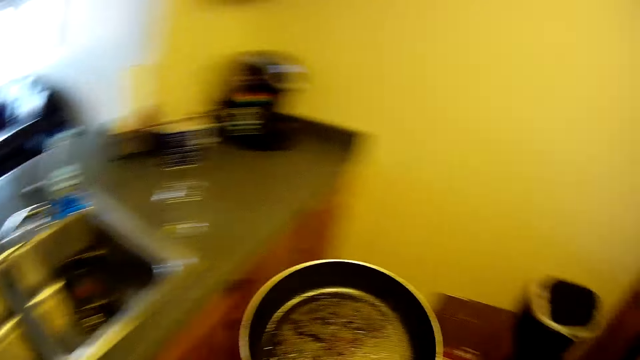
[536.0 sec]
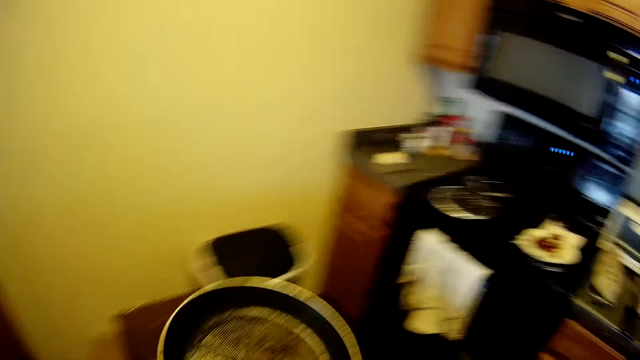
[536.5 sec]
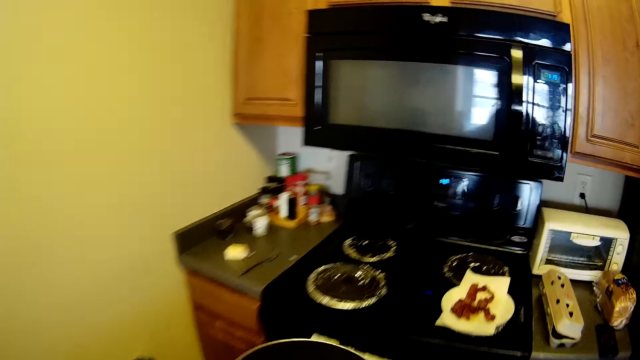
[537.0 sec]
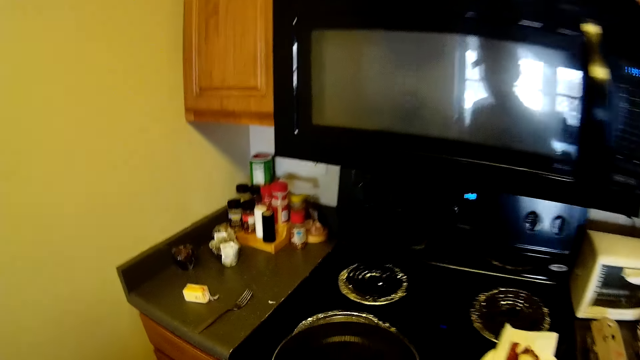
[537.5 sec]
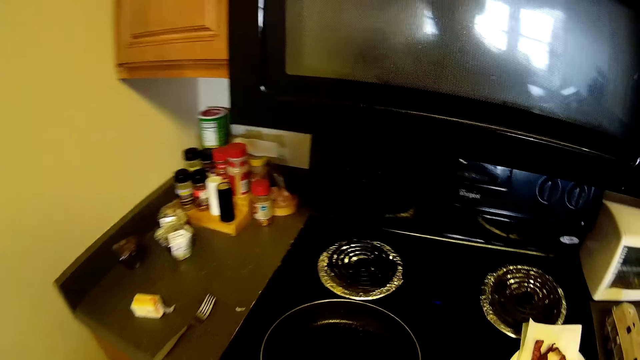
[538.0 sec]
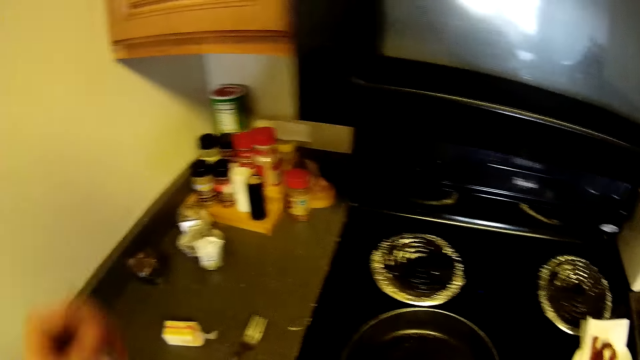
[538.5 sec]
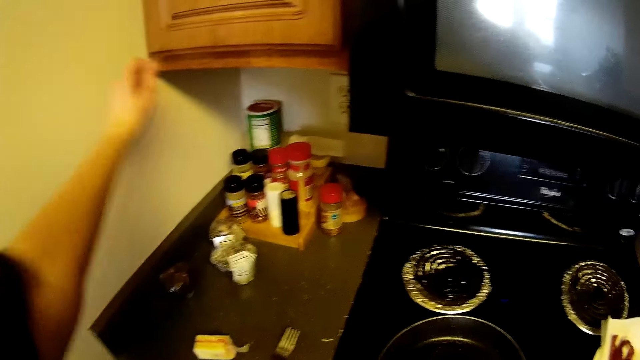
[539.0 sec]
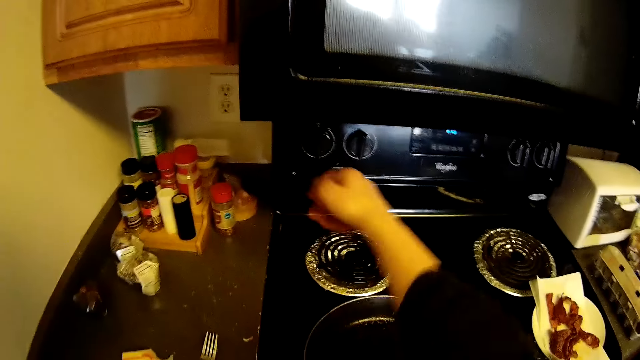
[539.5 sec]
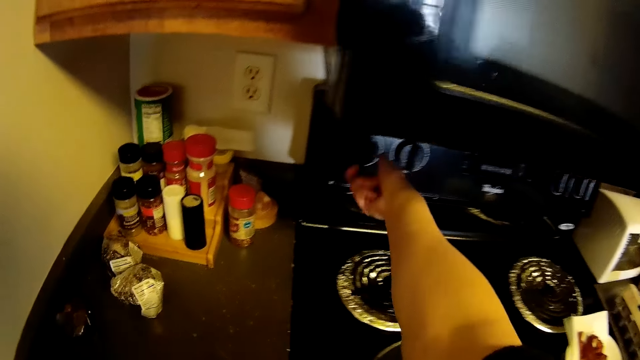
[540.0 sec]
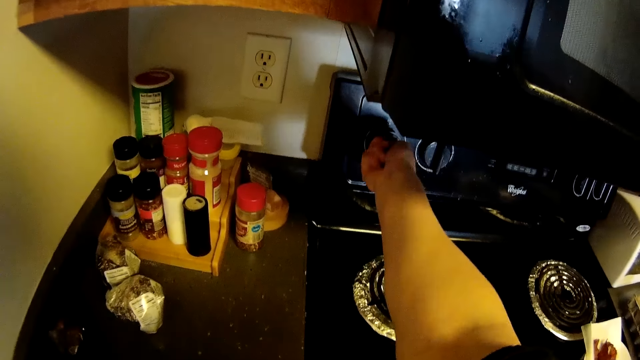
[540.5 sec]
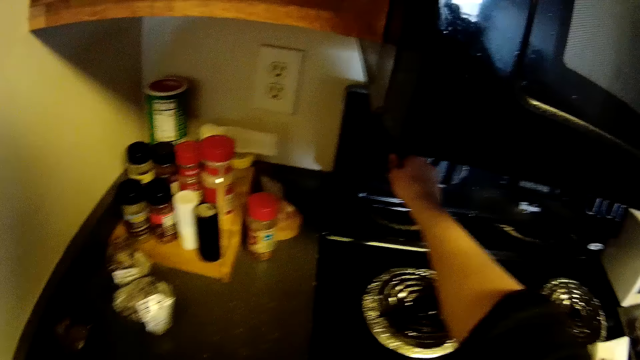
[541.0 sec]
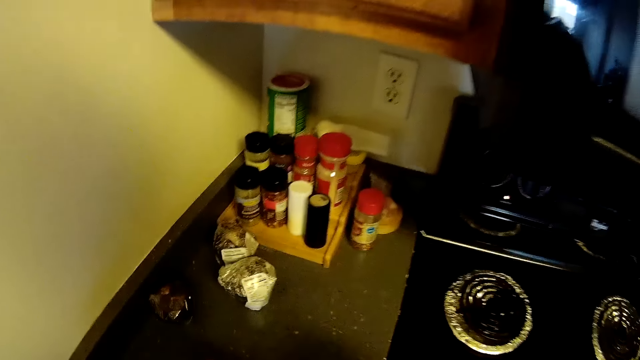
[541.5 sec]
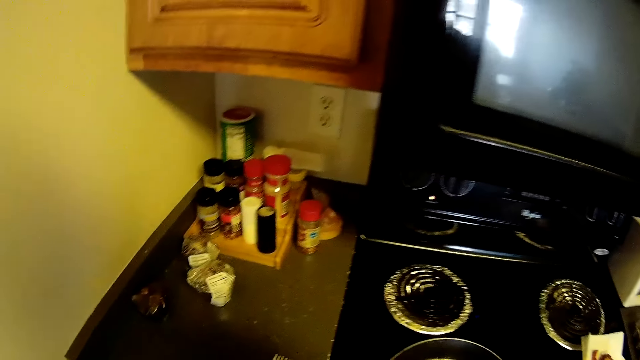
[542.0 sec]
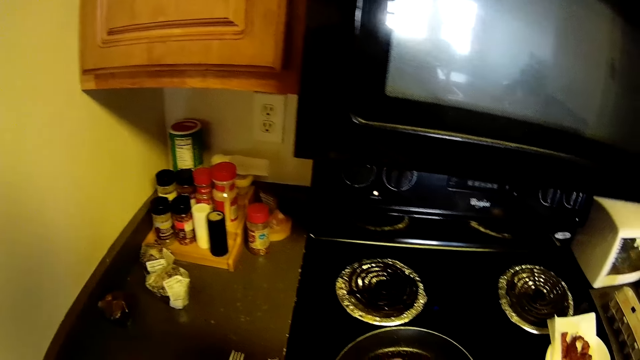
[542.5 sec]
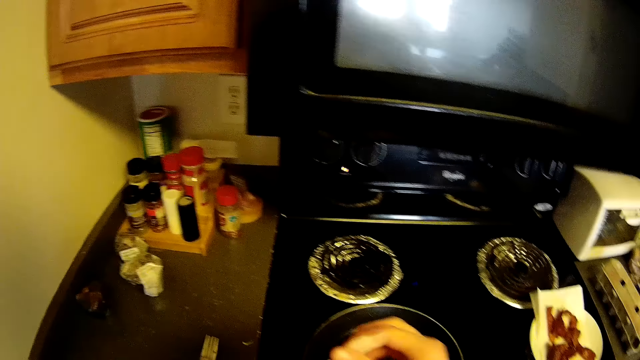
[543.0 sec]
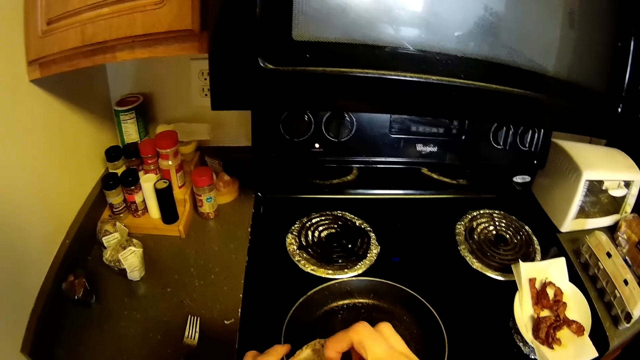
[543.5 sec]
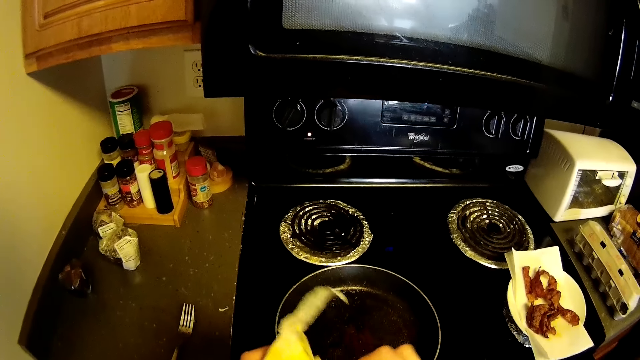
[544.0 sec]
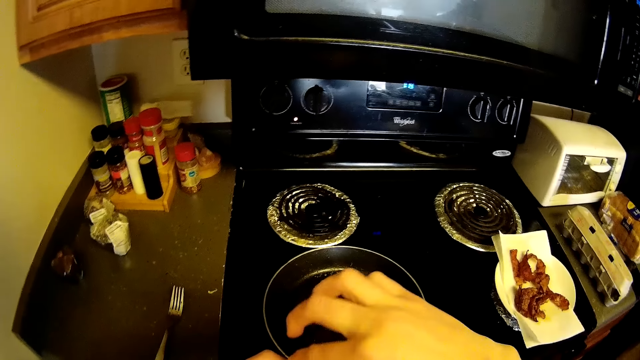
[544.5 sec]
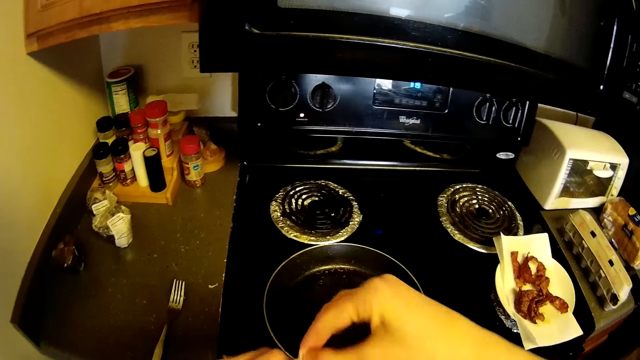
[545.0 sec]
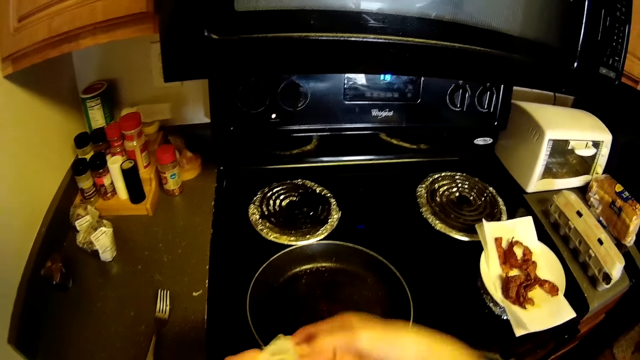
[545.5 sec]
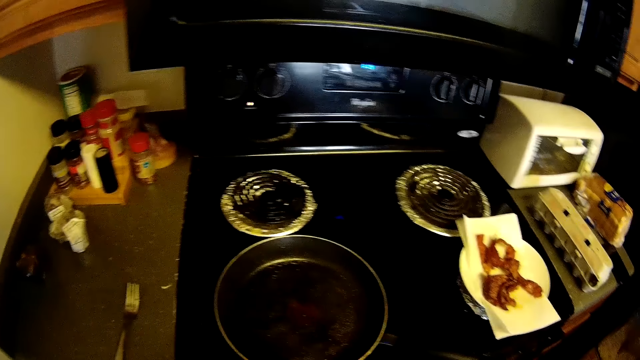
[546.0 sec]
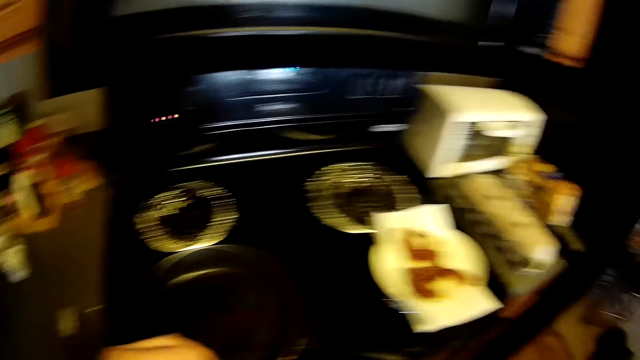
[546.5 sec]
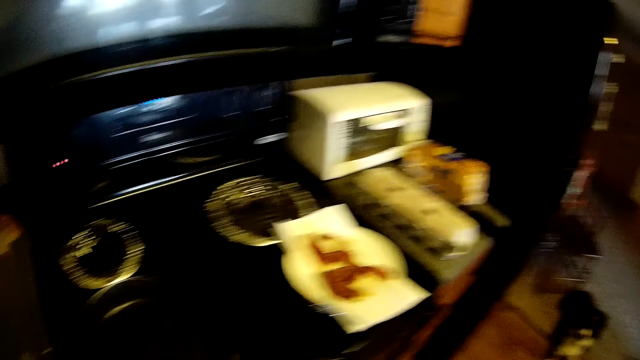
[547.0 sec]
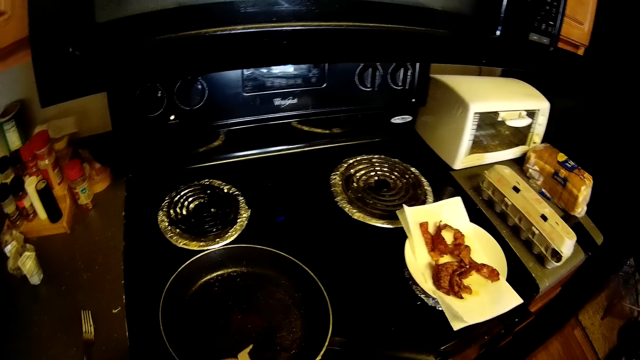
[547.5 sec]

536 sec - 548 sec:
The camera wearer walks. She places the frying pan in her right hand on the cooker. She adjusts her sleeves with both hands. She operates the cooker's control knob with her right hand and turns on the gas cooker. She opens the nylon of the cube of oil or margarine paper with both hands.

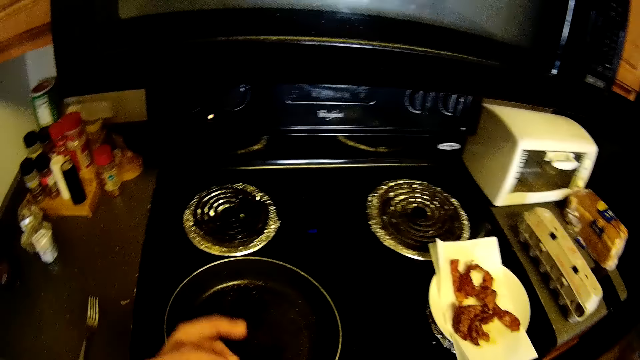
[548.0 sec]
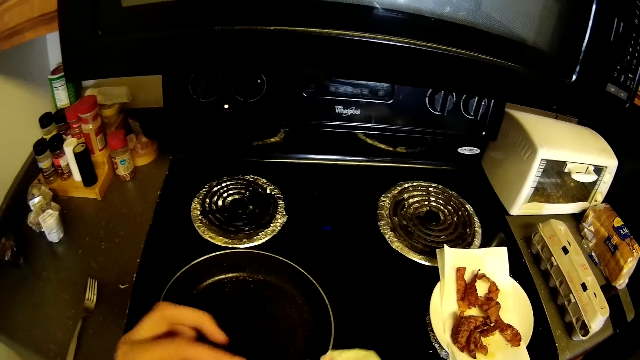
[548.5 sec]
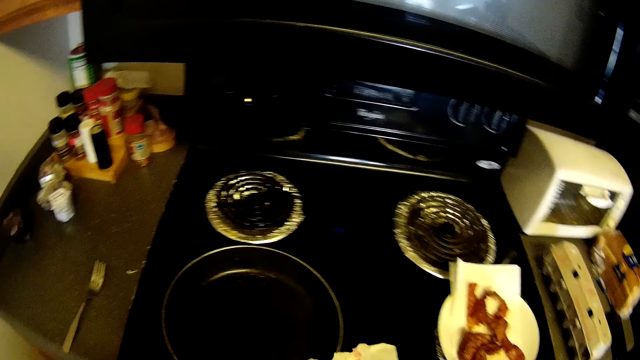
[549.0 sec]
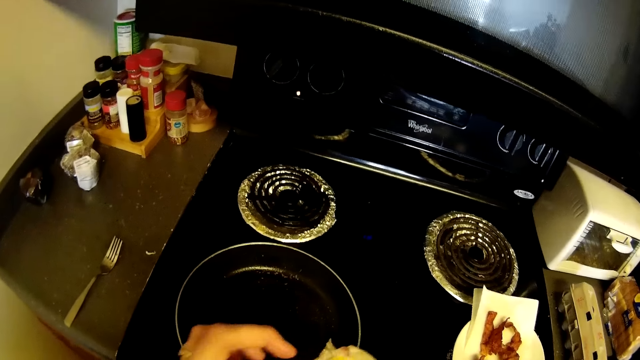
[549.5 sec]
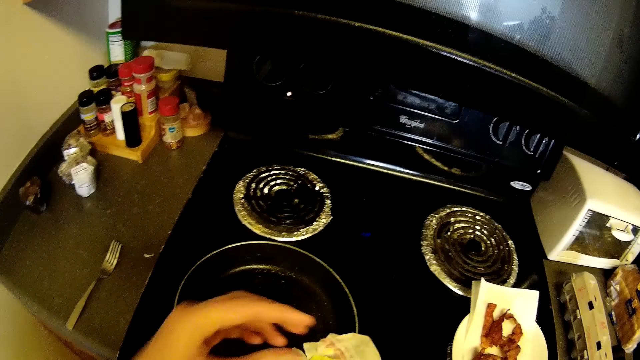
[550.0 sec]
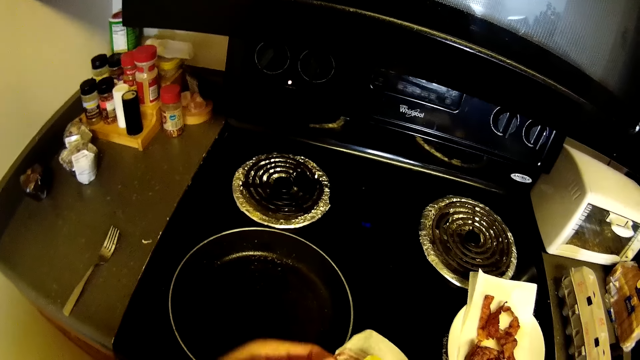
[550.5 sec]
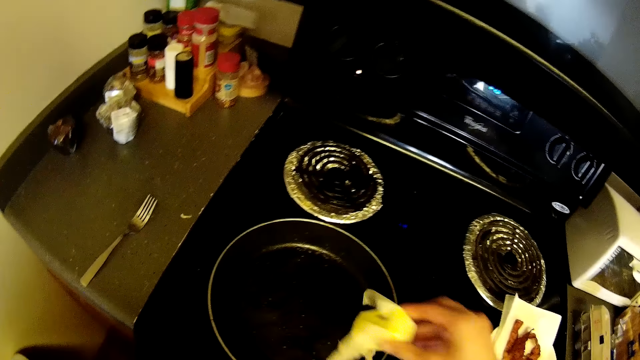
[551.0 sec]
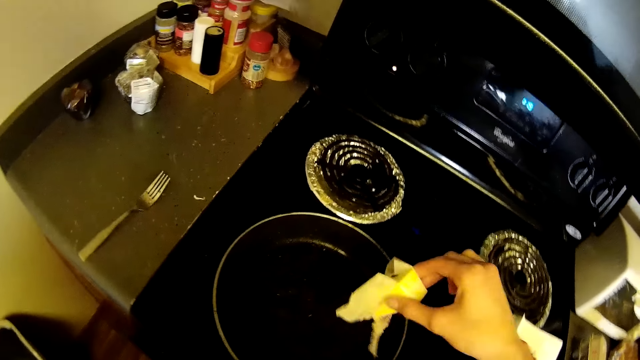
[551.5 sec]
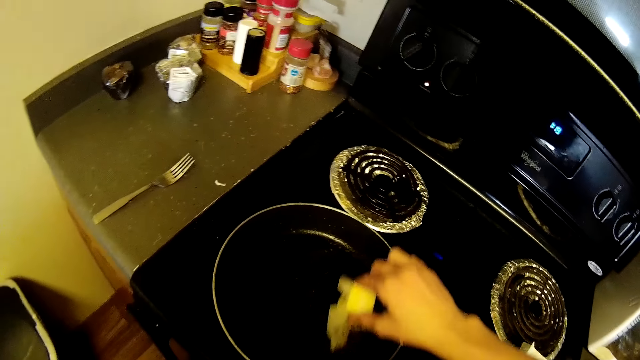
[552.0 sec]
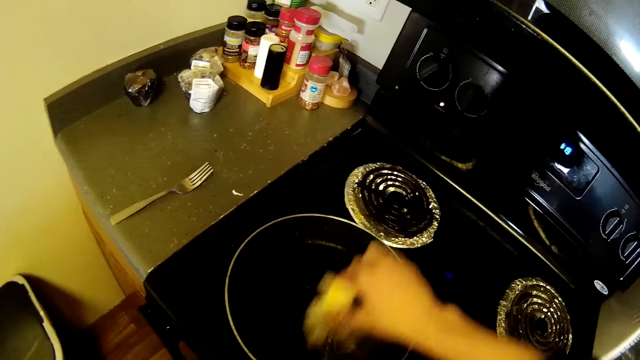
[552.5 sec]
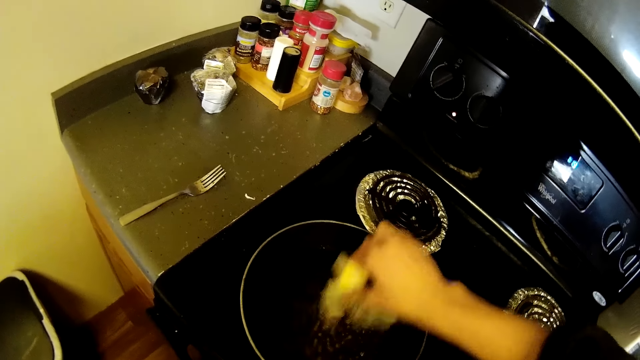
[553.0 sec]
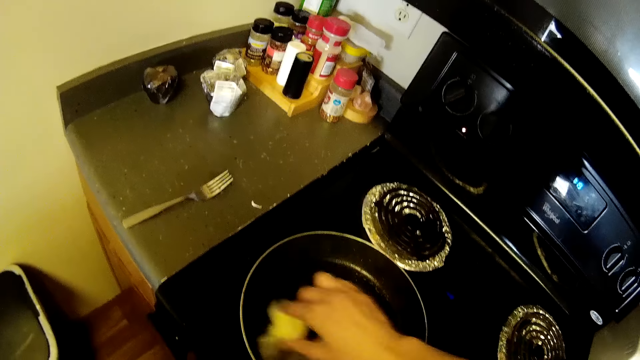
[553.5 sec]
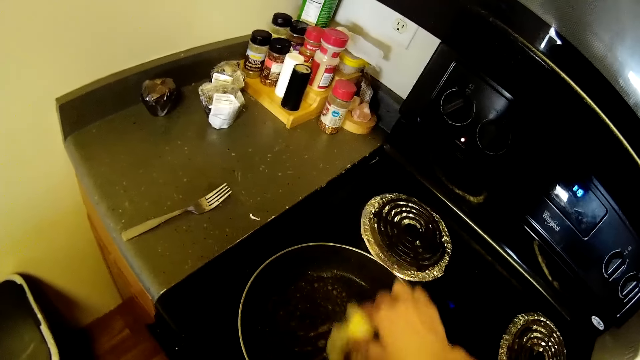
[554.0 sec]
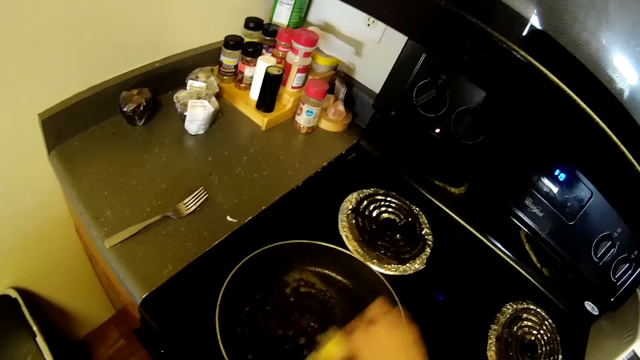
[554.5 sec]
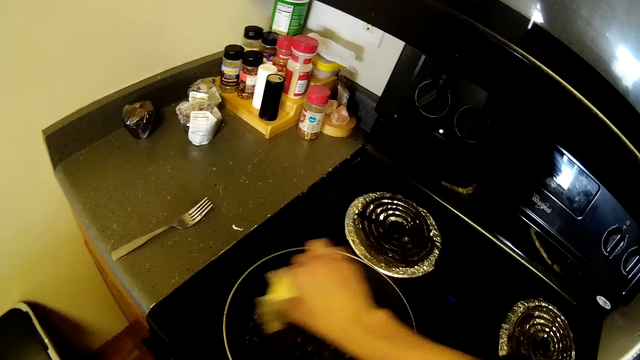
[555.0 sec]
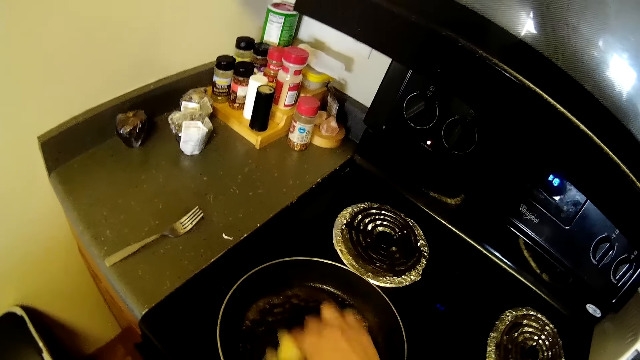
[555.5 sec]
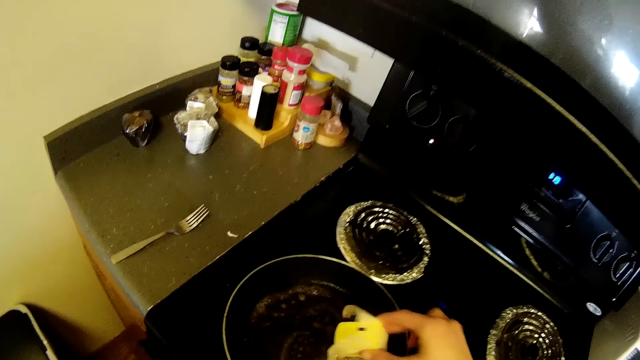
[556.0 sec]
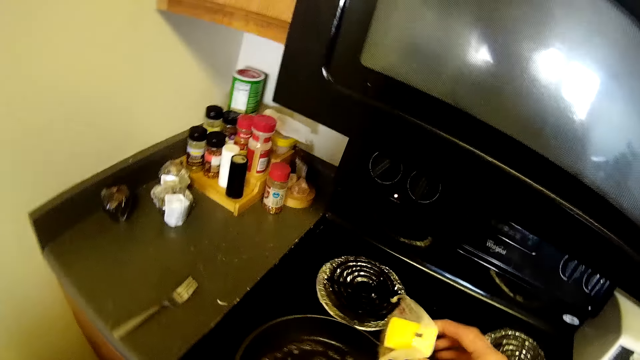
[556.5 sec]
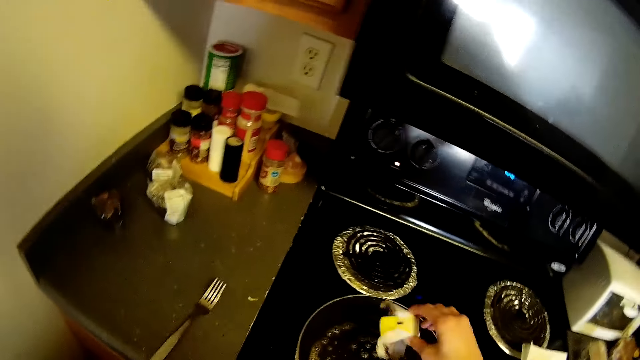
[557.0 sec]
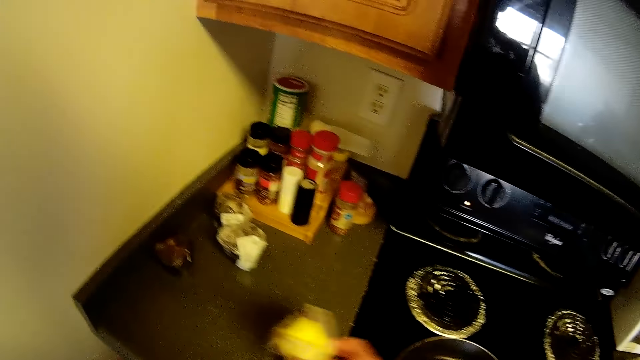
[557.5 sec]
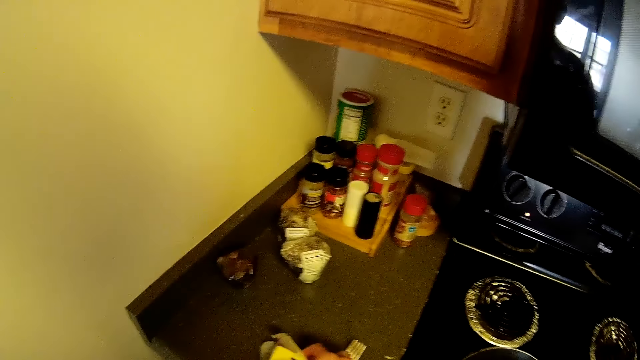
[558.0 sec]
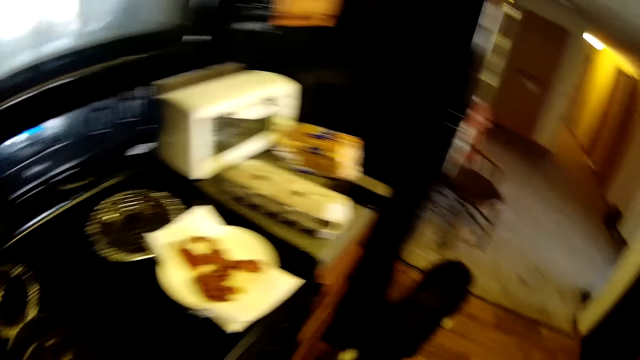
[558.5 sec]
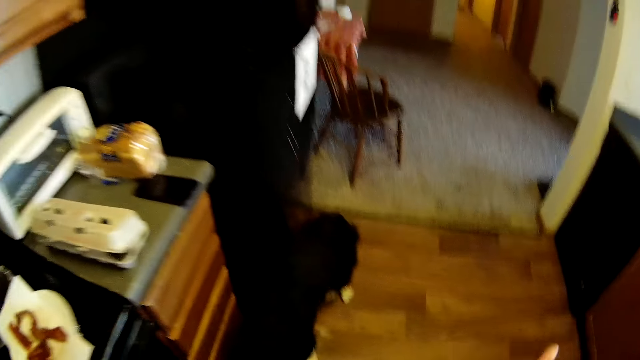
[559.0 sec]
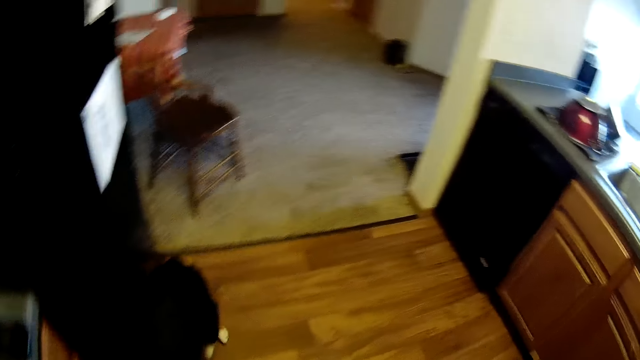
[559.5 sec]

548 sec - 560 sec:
The camera wearer wipes the frying pan on the cooker with the cube of oil in the nylon in her right hand. She applies margarine on the pan. She places the bar of butter on the kitchen countertop with her right hand.
